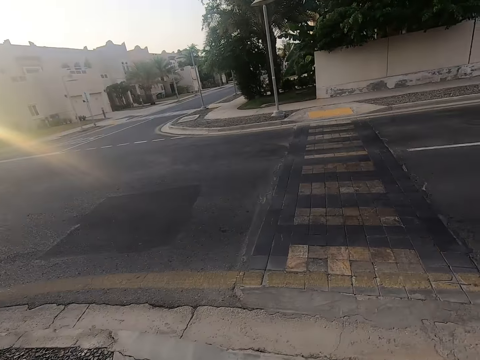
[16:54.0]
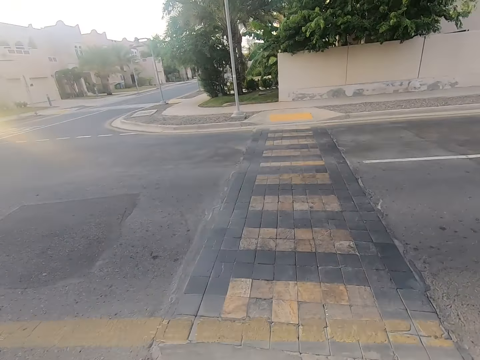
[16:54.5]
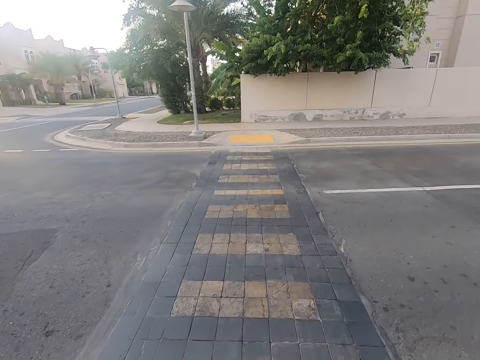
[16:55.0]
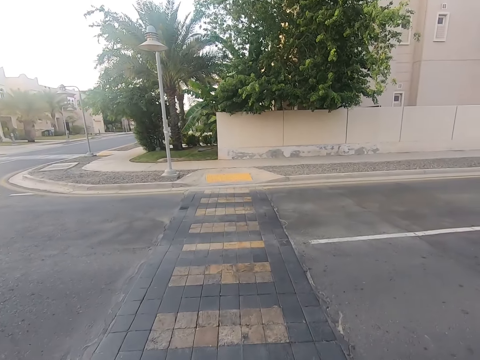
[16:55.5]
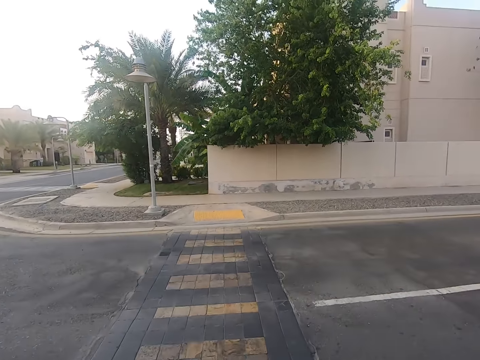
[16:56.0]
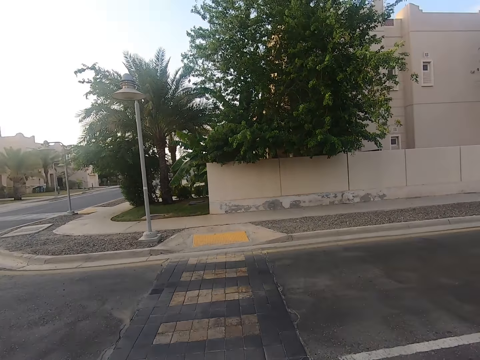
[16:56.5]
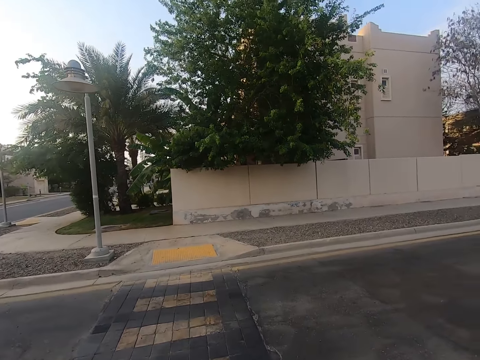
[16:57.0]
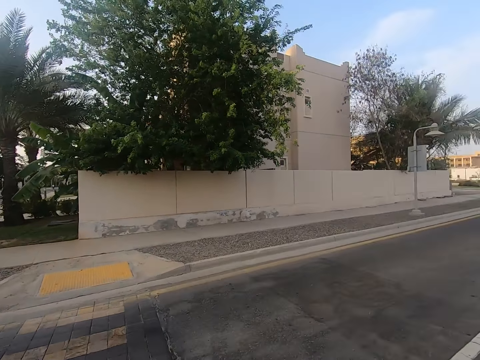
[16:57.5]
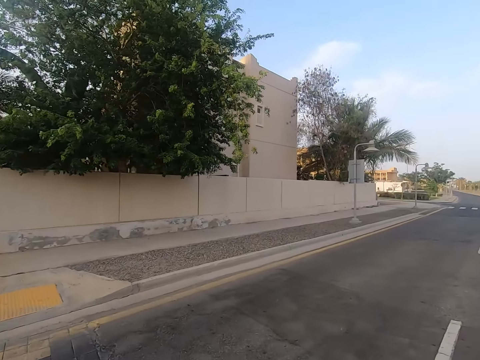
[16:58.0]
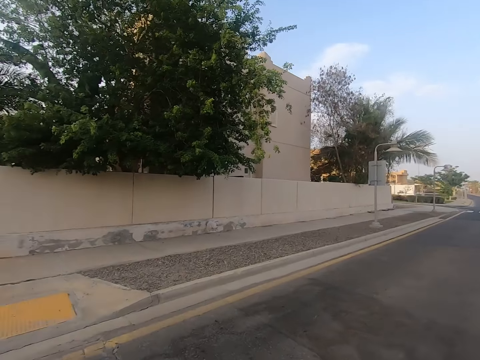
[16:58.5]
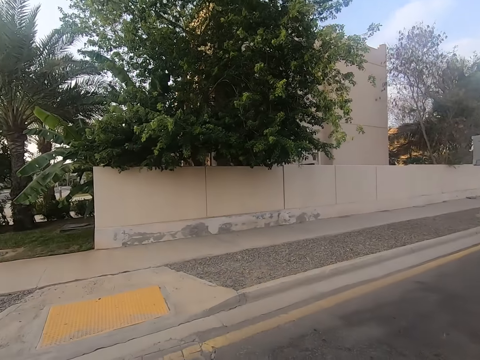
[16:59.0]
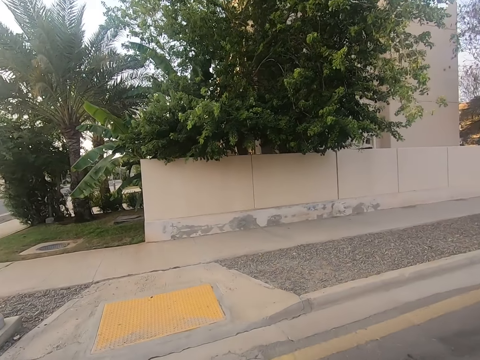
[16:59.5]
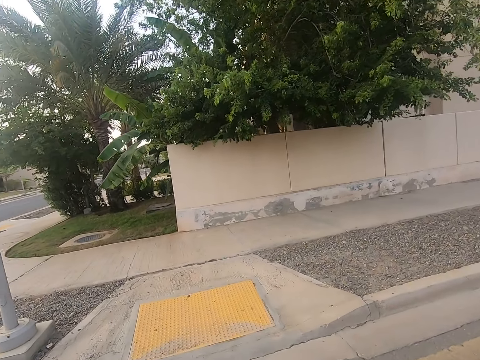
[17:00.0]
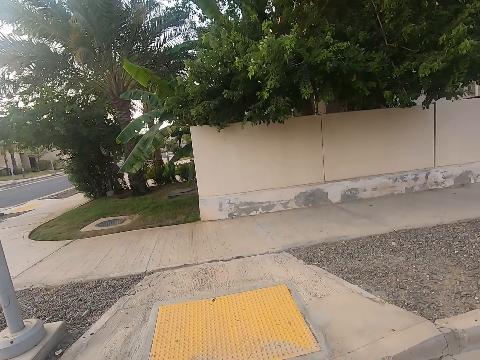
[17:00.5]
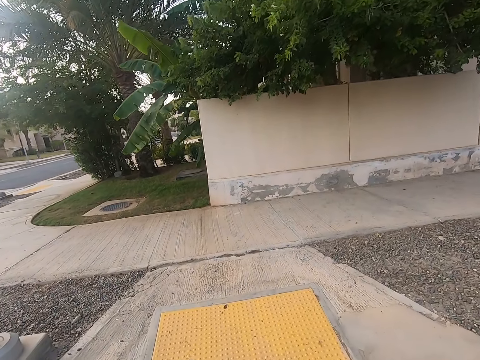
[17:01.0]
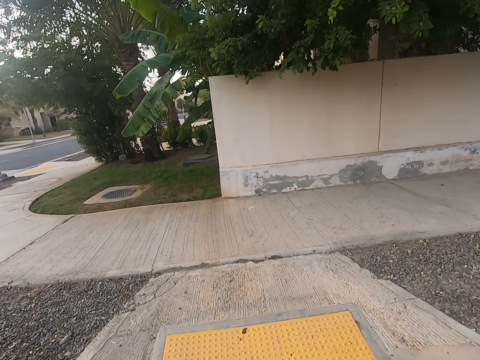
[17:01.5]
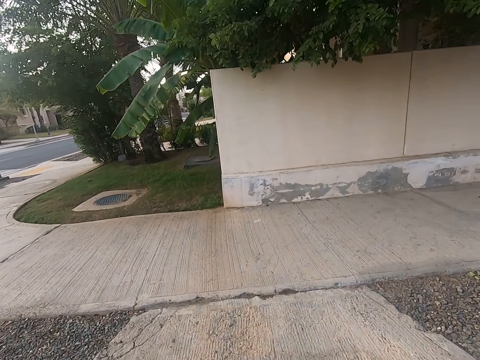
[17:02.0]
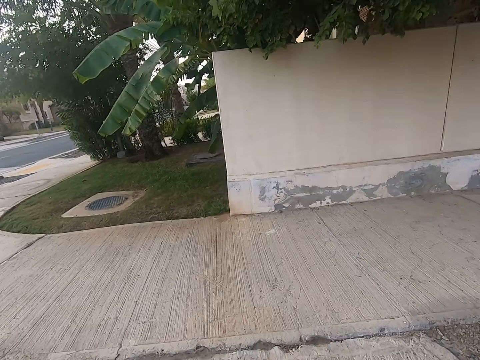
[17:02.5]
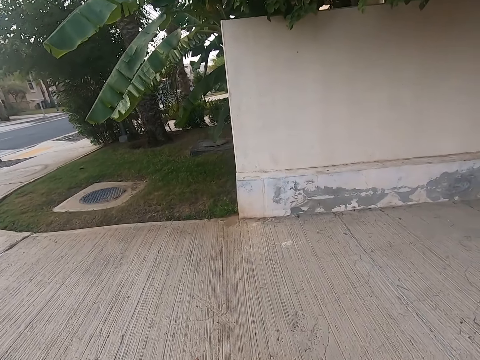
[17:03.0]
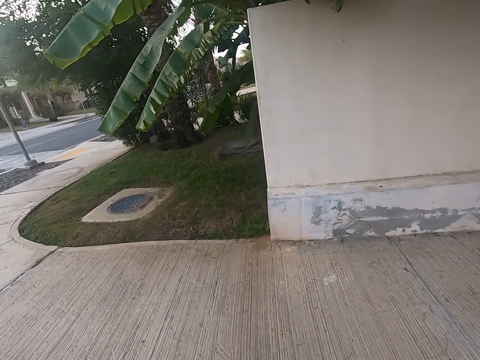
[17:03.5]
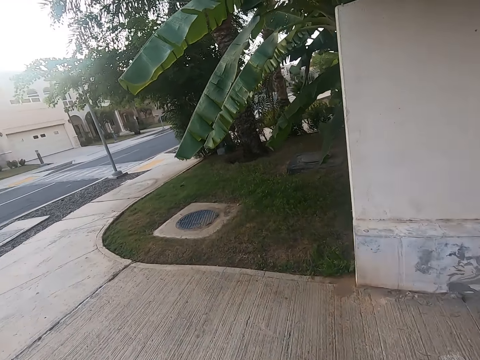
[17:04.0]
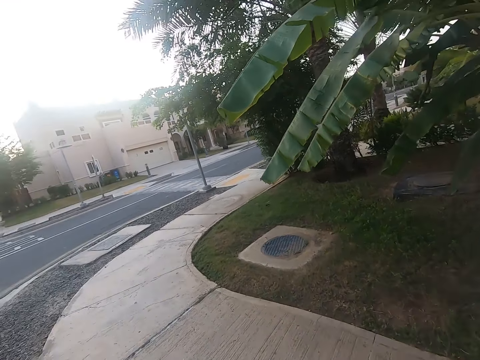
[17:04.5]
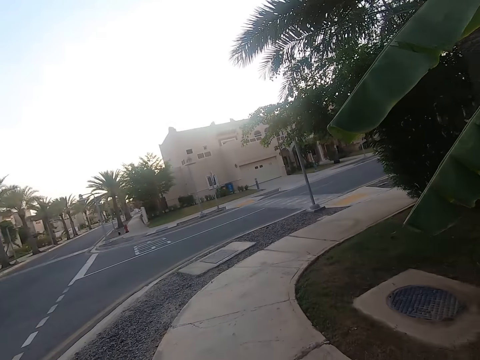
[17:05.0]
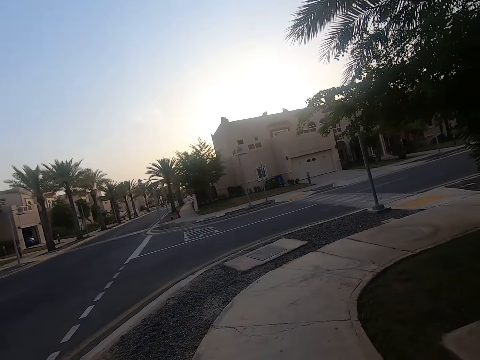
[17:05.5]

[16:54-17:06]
The camera wearer walks across the road on a zebra crossing.

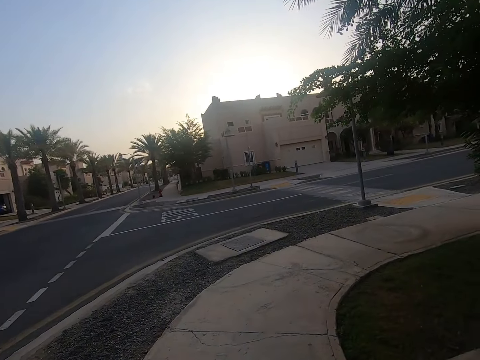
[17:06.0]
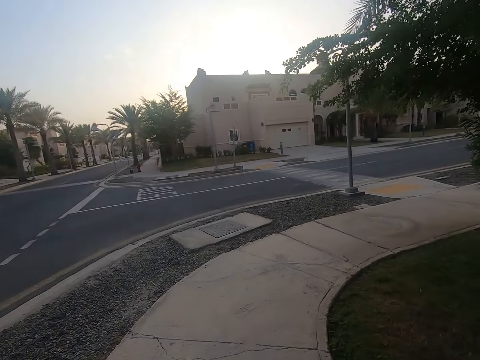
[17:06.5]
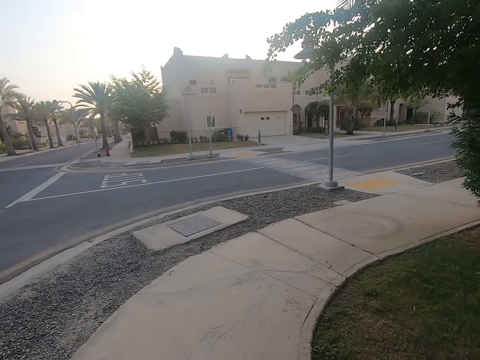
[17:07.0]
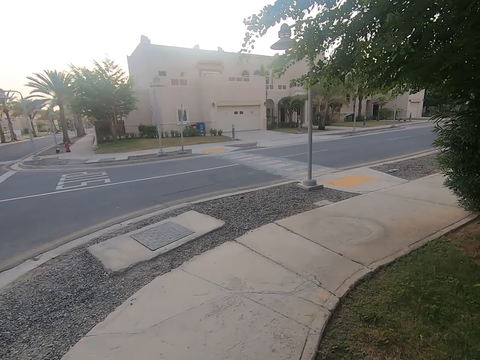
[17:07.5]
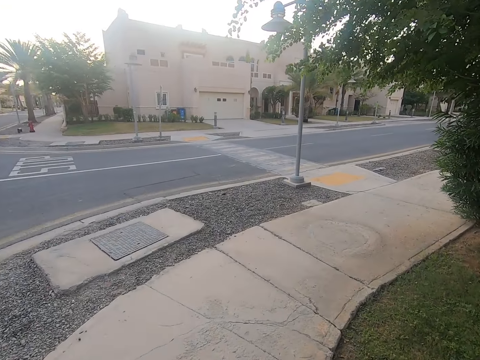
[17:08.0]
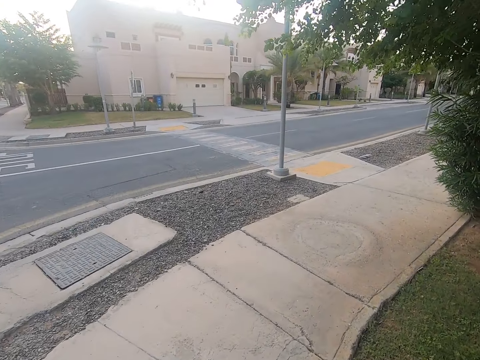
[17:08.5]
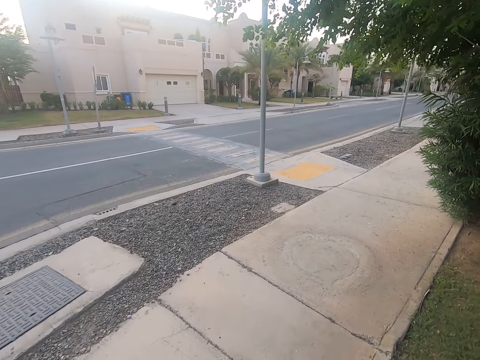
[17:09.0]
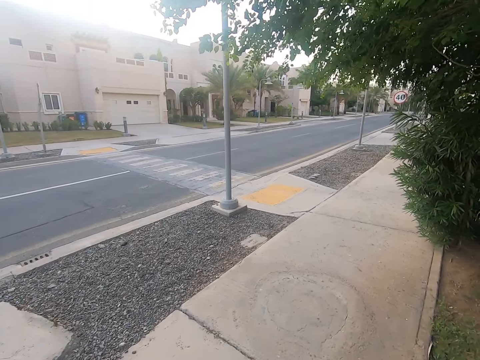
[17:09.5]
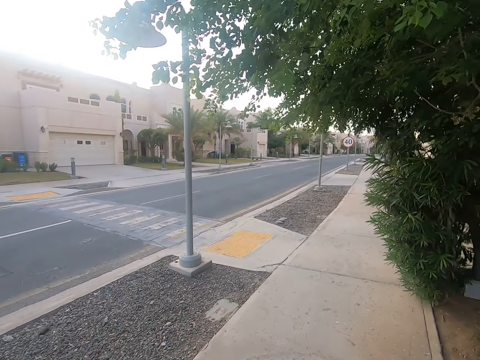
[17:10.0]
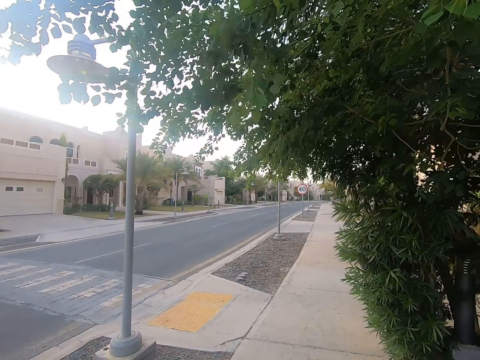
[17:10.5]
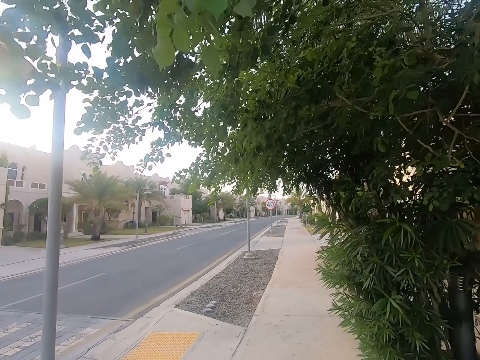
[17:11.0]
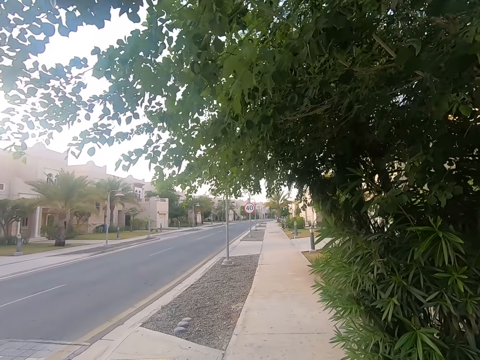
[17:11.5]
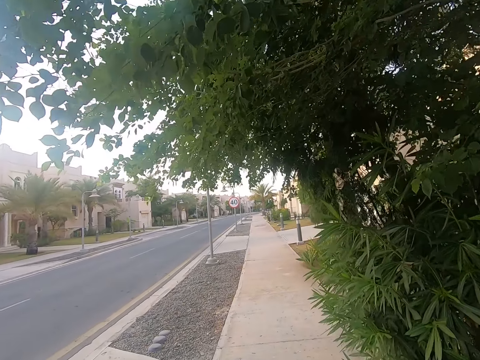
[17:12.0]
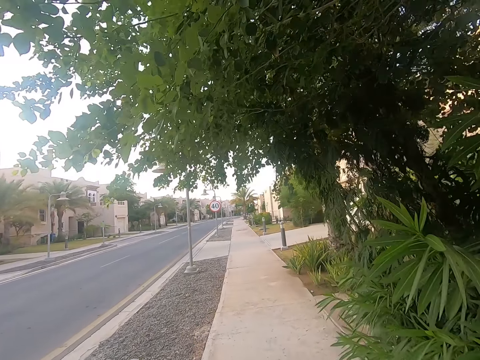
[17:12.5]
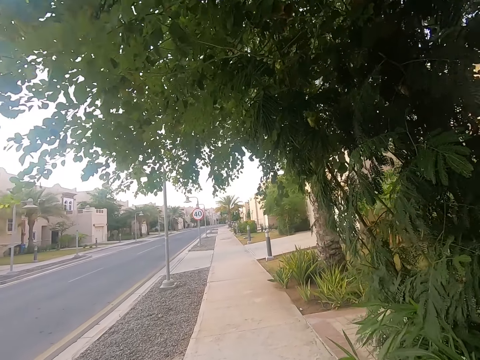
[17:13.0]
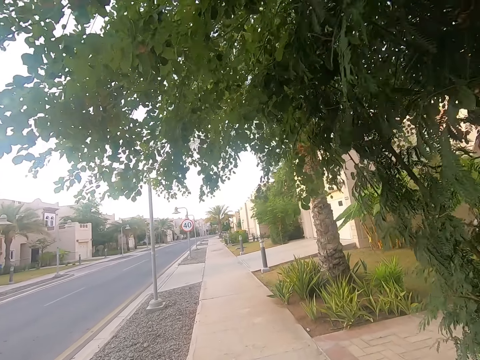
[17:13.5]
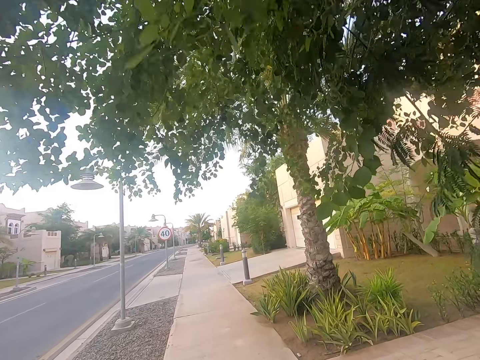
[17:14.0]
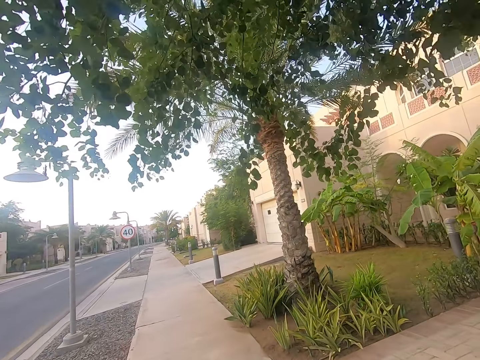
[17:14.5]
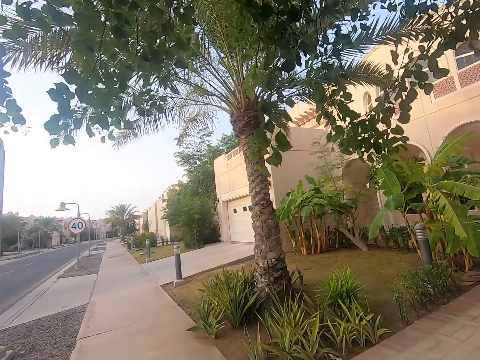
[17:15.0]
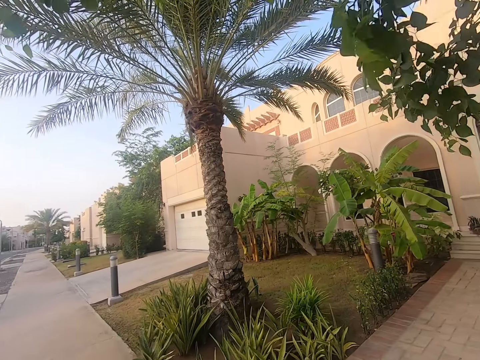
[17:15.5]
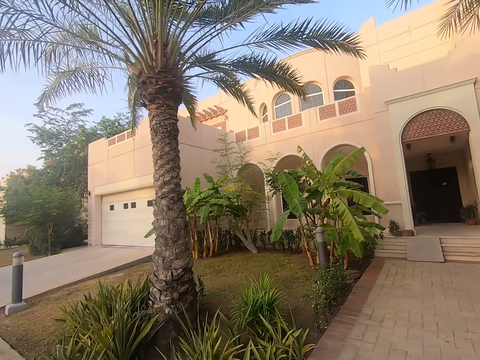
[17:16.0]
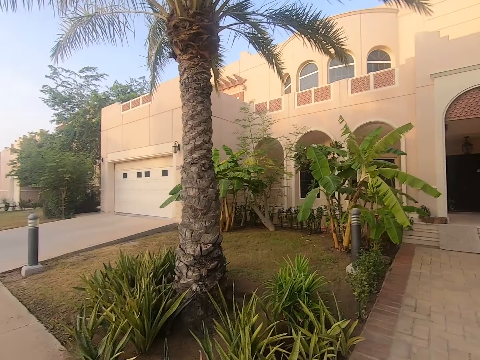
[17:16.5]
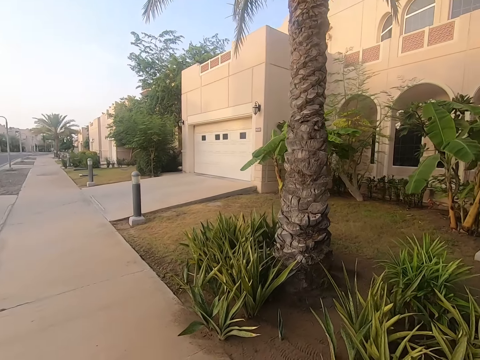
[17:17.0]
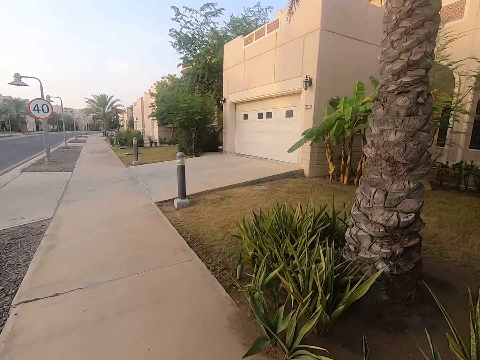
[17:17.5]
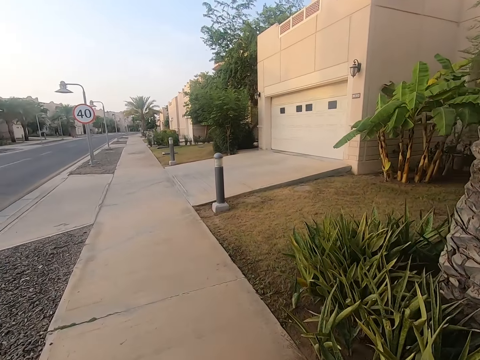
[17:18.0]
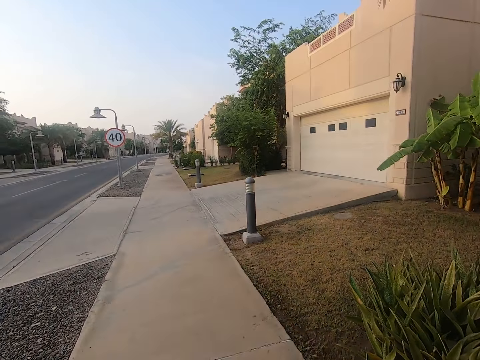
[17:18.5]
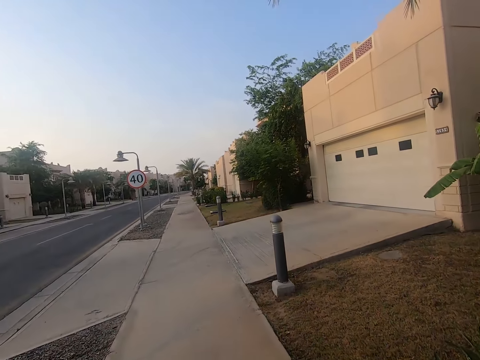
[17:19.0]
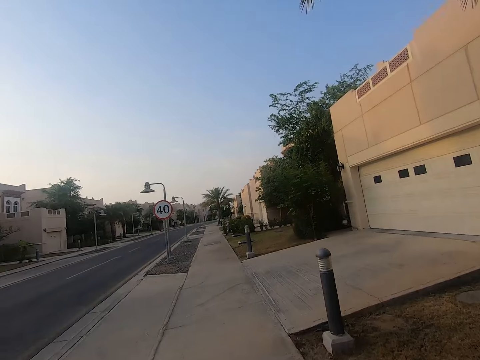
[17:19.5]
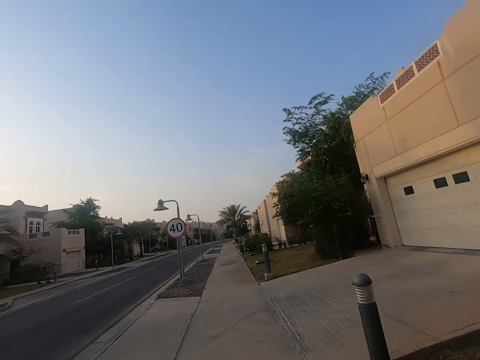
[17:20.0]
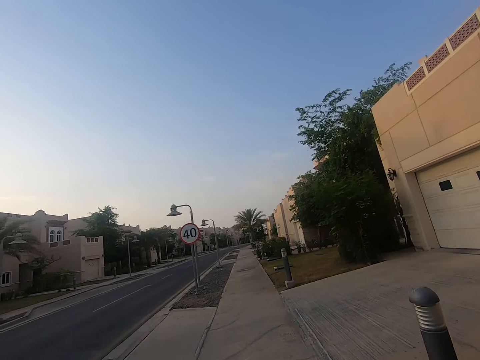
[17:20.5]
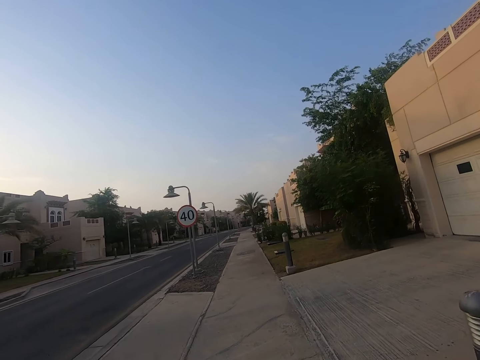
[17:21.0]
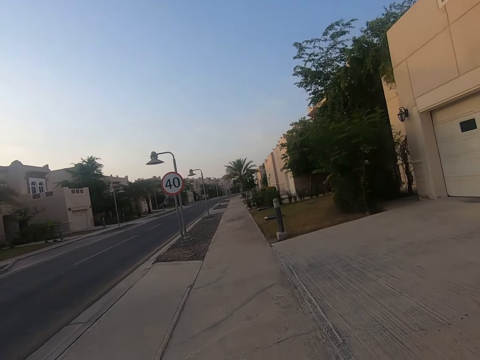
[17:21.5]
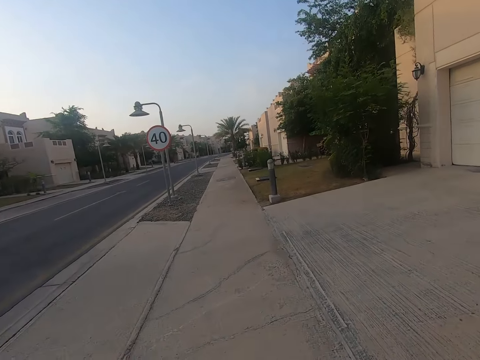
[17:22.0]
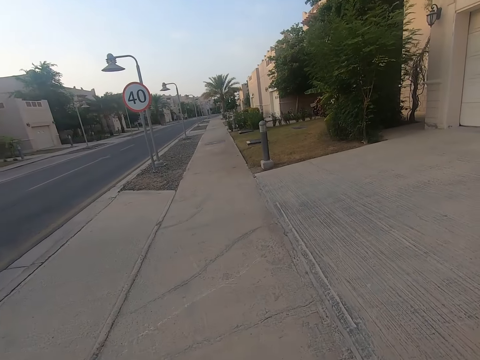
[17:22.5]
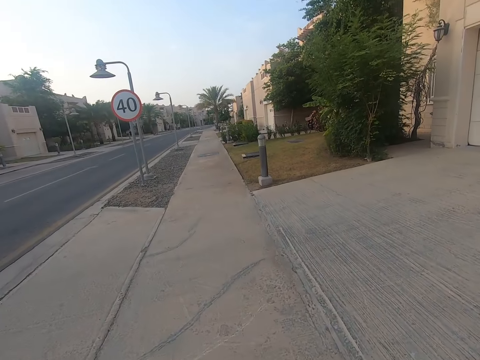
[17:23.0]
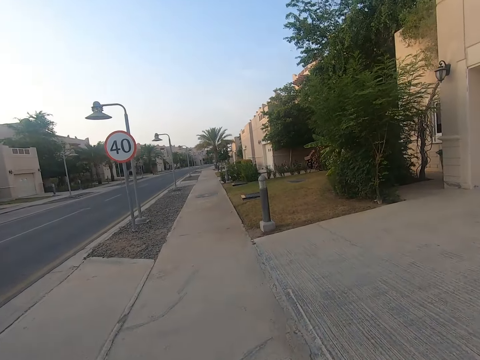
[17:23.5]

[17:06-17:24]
The camera wearer joins a pathway and takes a left turn on the sidewalk. They walk on the sidewalk. They look around. They walk on the sidewalk.
